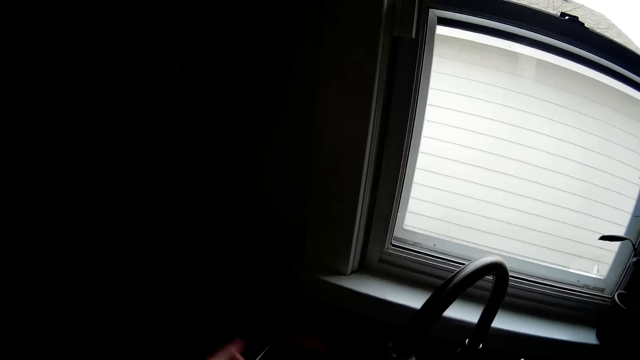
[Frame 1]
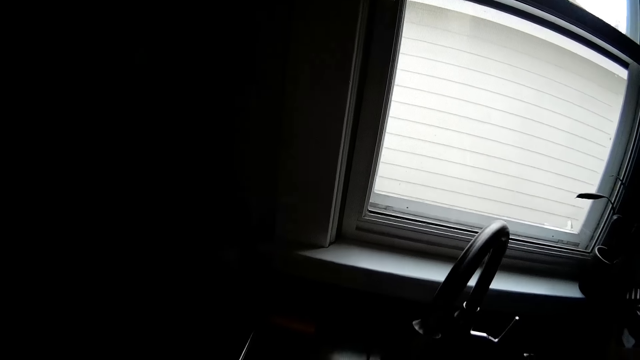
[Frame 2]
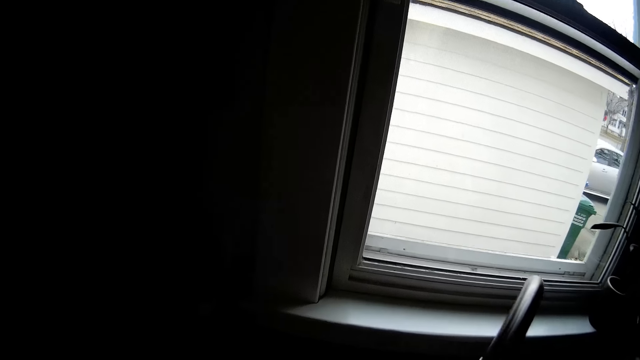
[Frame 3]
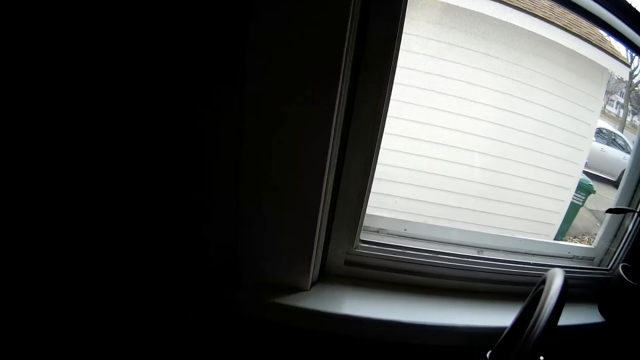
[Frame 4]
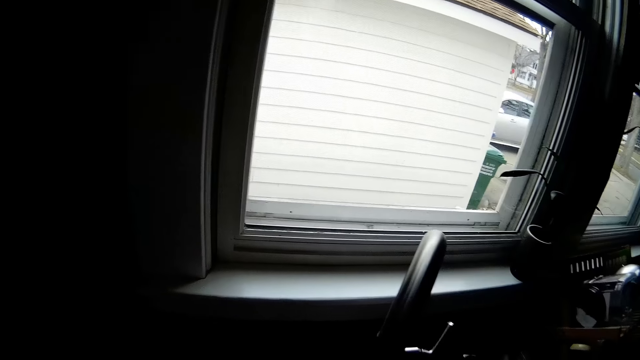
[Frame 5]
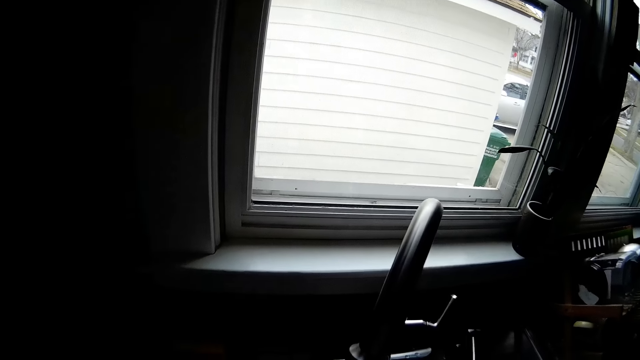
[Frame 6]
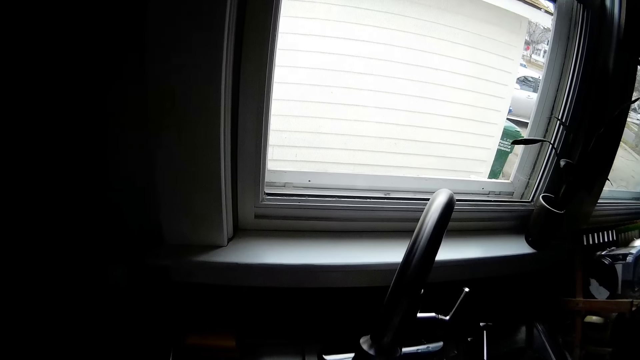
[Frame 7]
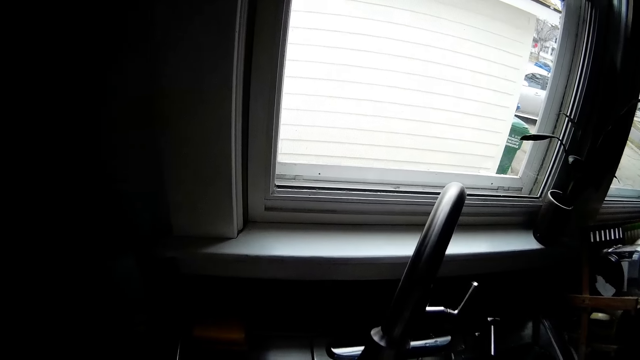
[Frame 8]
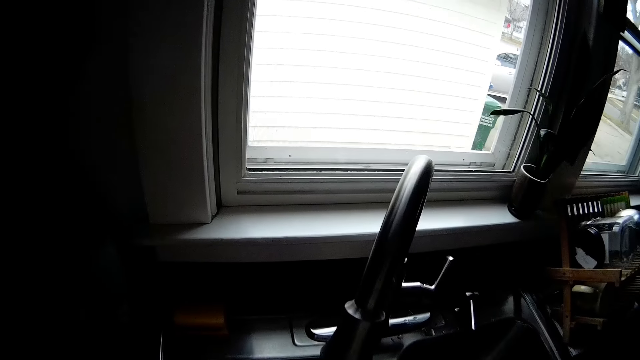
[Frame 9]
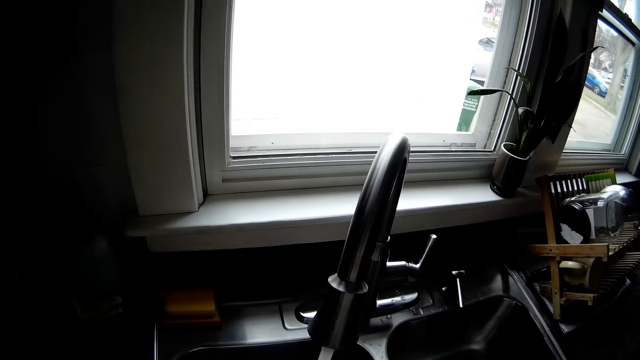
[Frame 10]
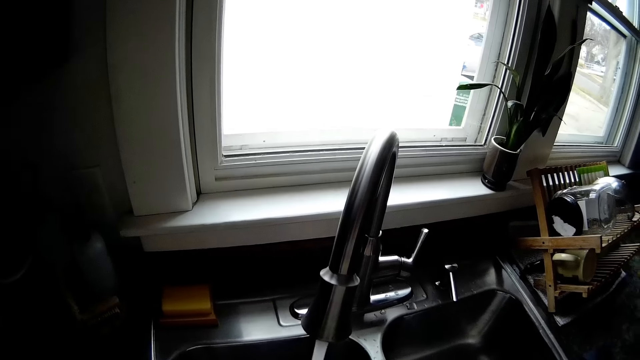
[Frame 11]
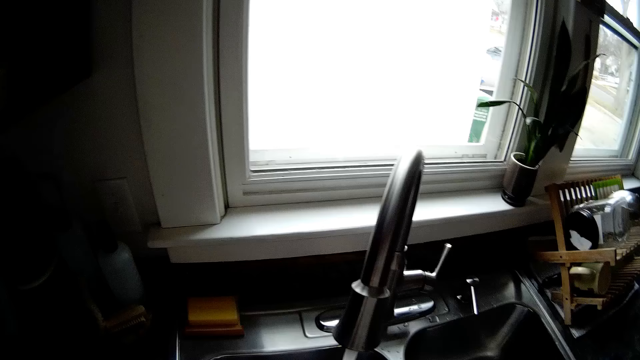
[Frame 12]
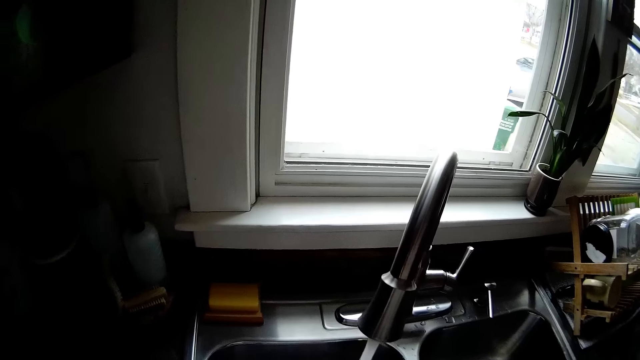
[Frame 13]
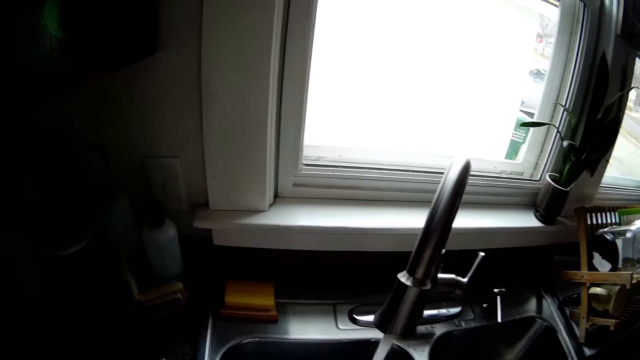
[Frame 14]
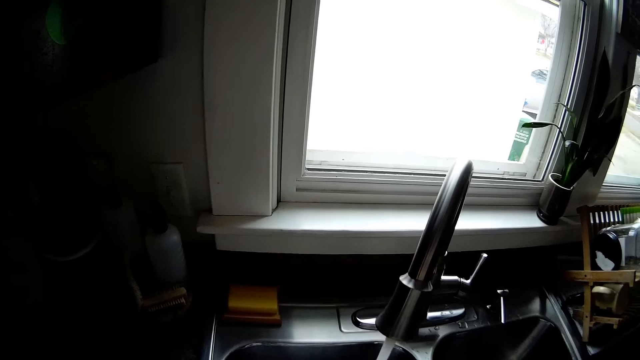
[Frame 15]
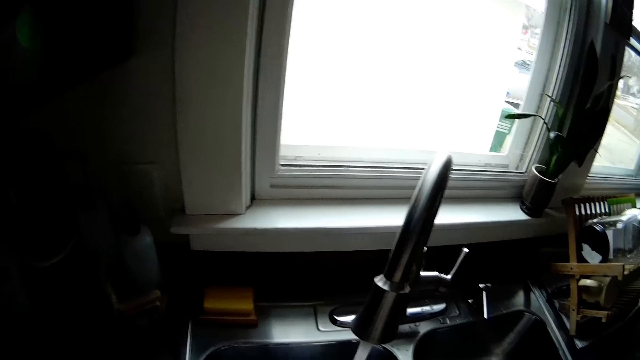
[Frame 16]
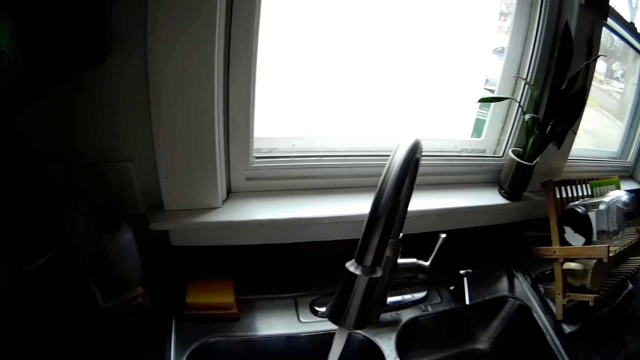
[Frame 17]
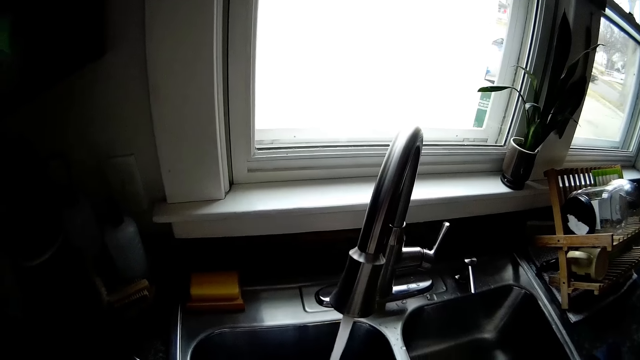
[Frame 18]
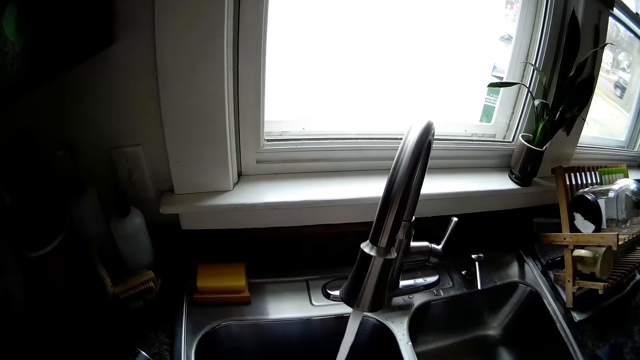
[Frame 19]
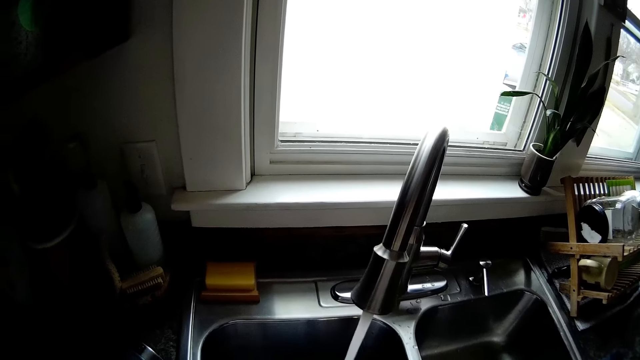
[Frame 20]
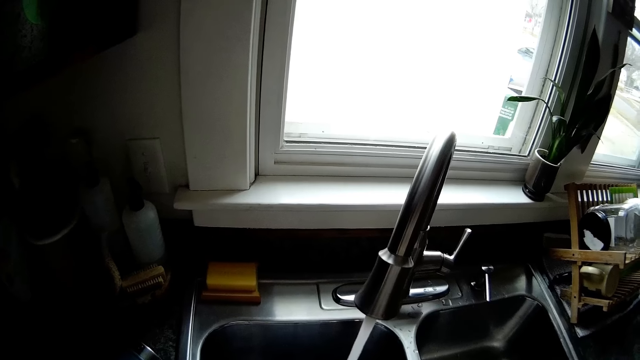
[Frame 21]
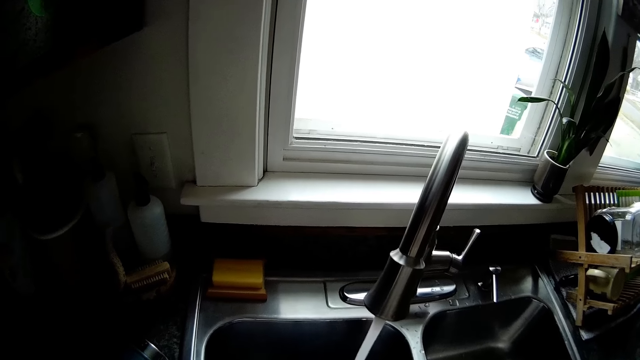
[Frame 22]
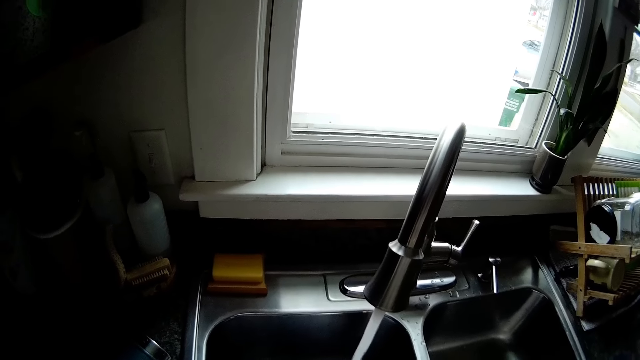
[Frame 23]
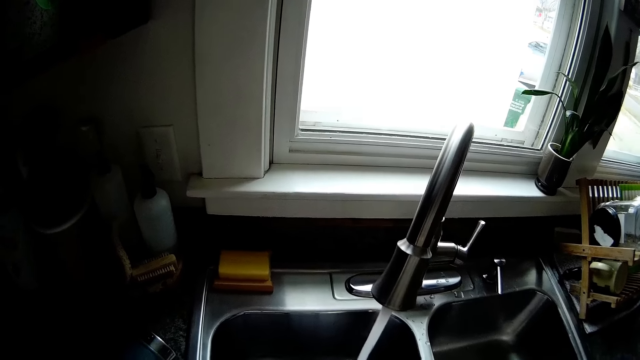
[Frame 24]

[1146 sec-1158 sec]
The camera wearer picks up something with the left hand. They look at the tap. They look at the running water.

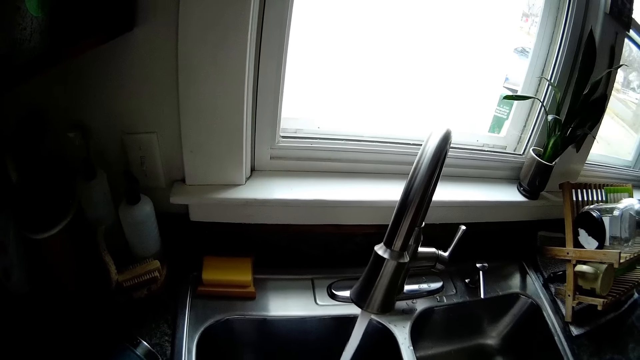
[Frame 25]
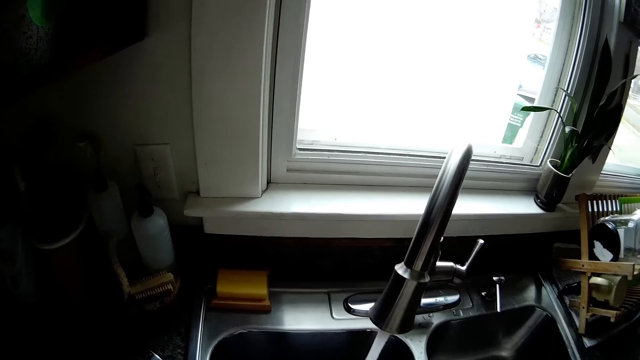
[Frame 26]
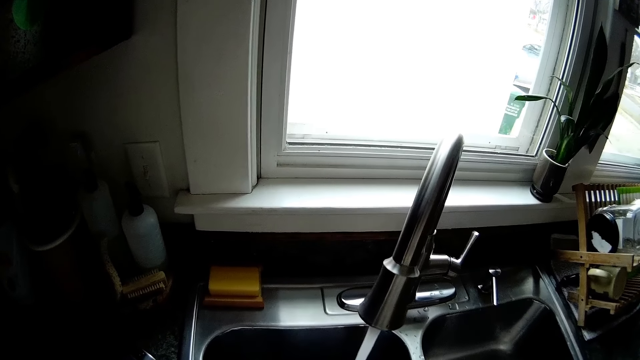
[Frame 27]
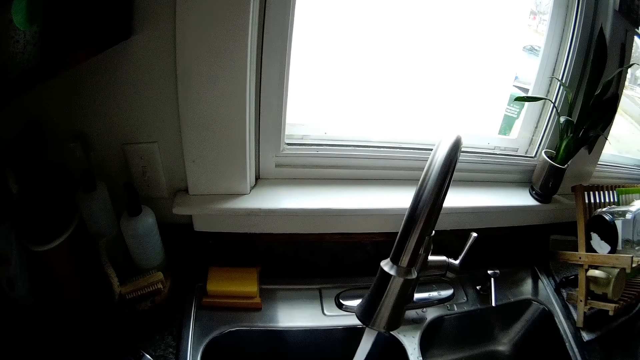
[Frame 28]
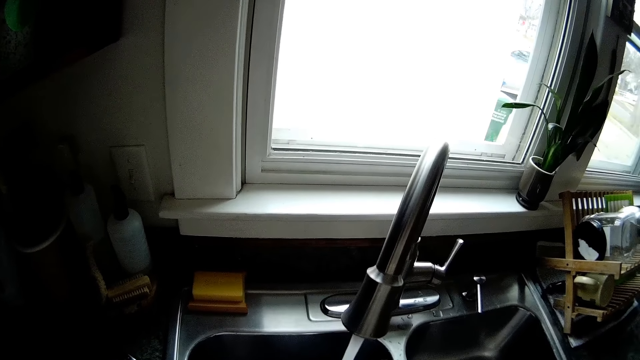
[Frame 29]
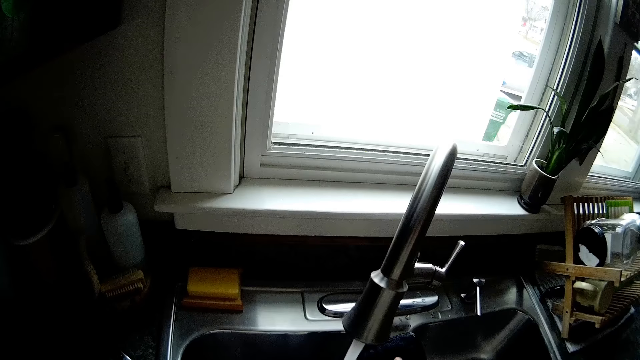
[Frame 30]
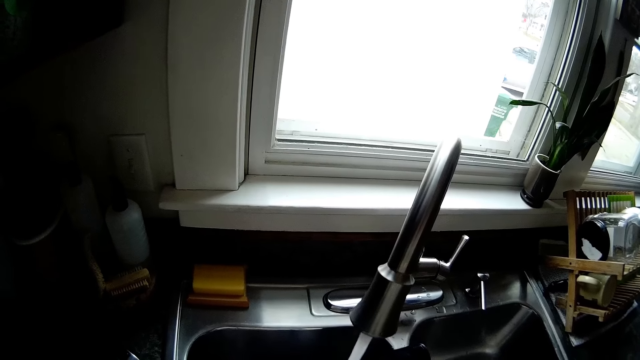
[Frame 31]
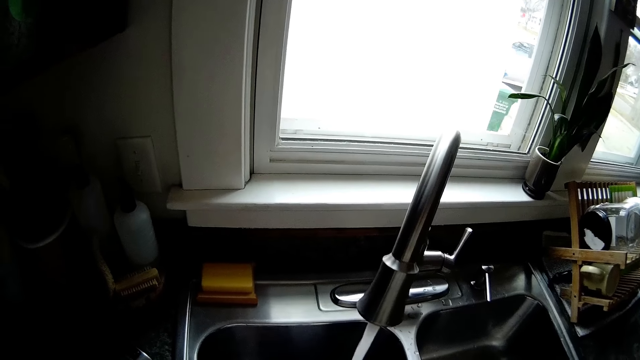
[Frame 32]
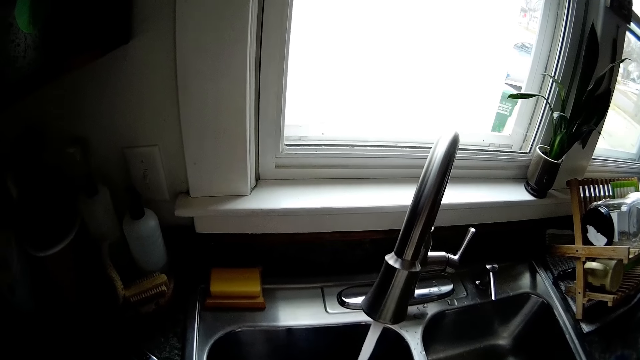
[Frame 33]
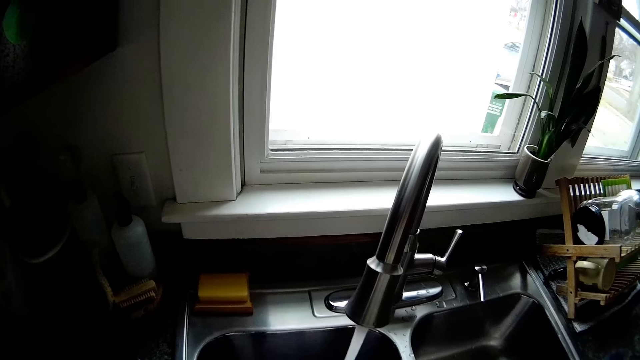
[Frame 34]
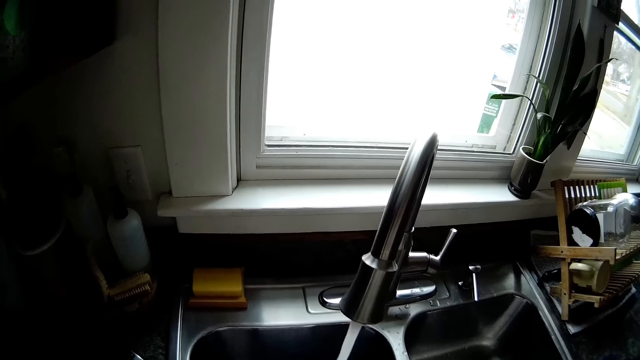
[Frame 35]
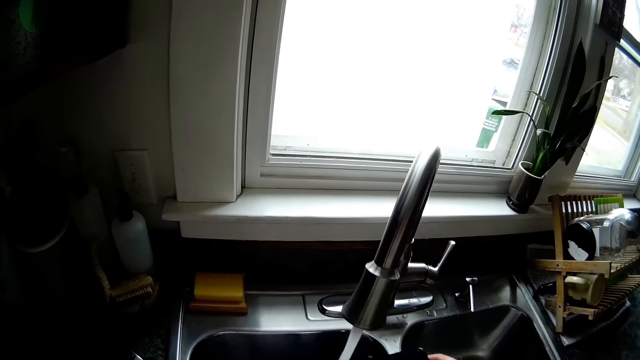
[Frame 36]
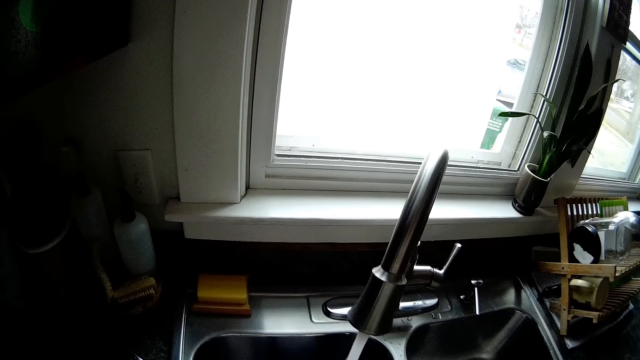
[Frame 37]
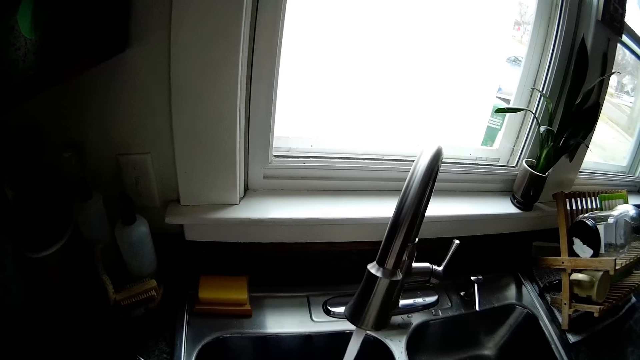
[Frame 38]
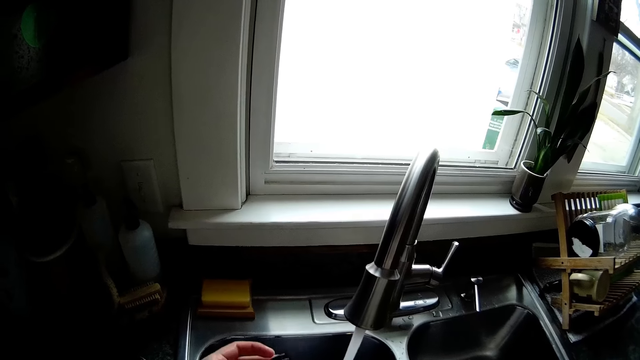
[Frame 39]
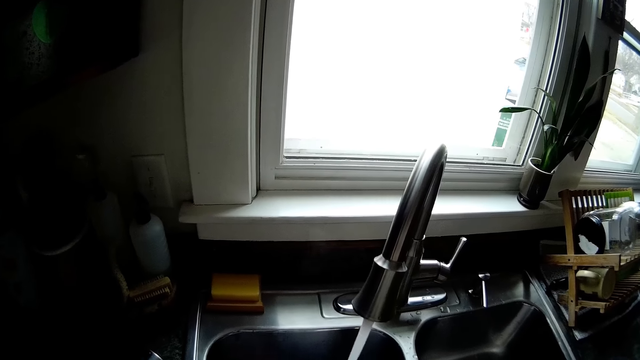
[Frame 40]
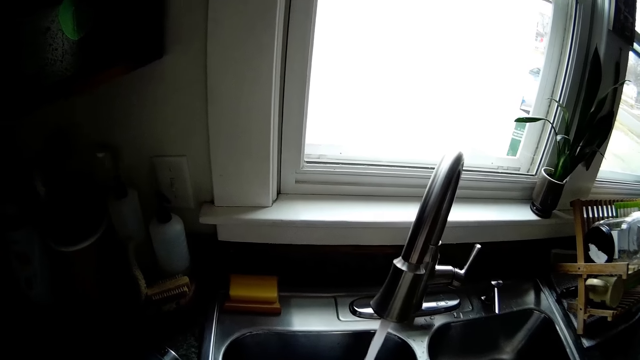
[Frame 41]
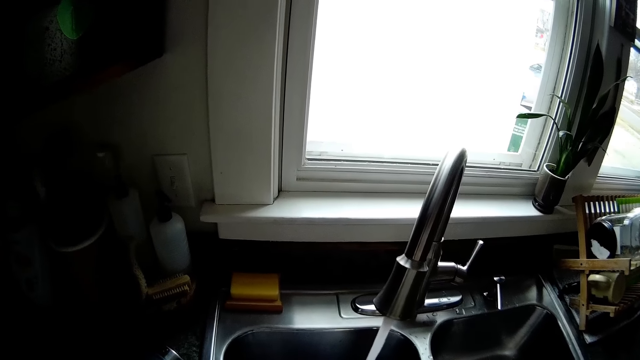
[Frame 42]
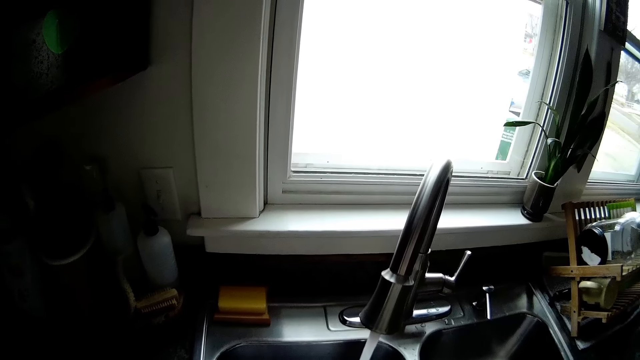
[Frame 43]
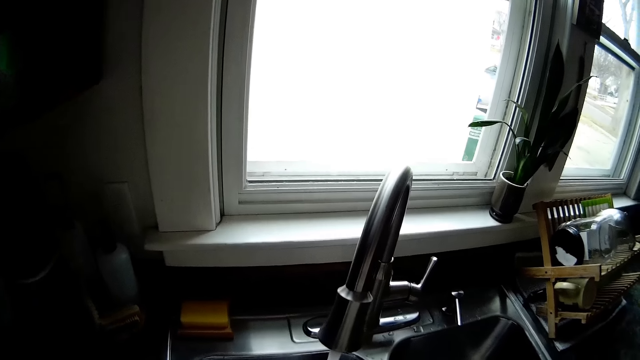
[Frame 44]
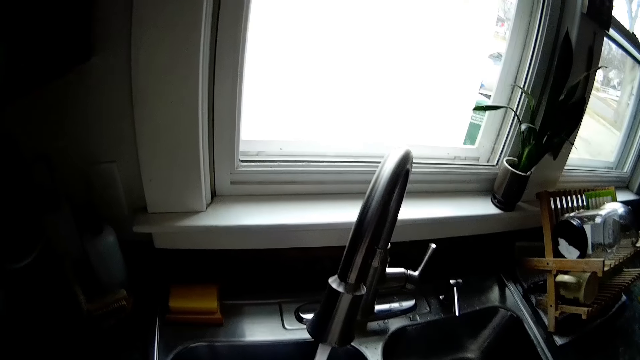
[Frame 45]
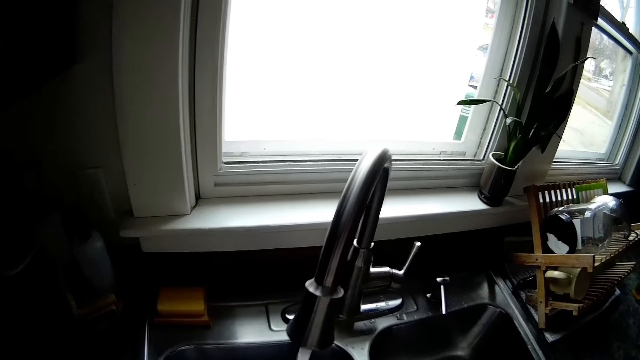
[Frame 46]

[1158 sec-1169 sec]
The camera wearer moves the left hand.
